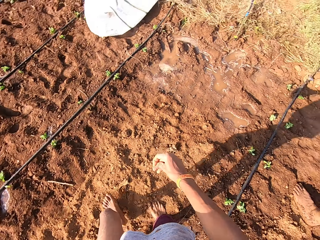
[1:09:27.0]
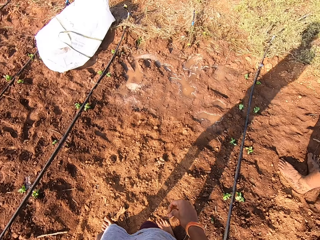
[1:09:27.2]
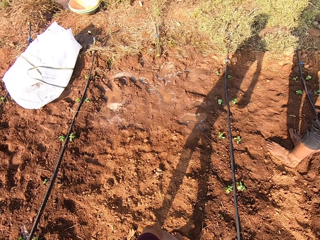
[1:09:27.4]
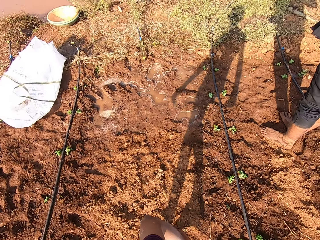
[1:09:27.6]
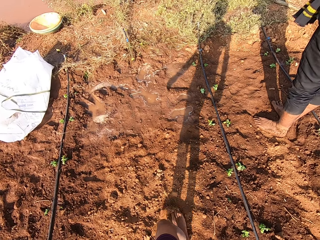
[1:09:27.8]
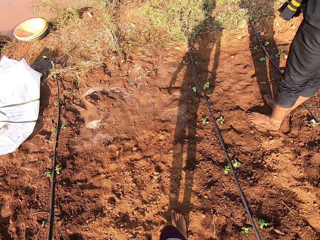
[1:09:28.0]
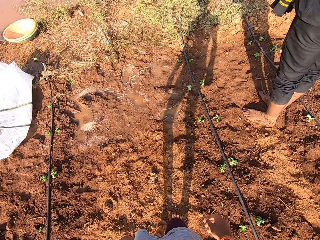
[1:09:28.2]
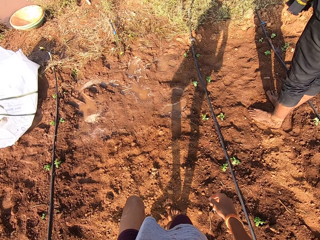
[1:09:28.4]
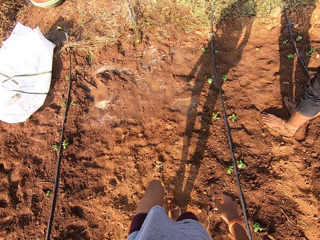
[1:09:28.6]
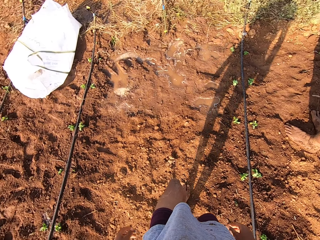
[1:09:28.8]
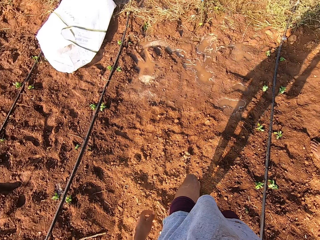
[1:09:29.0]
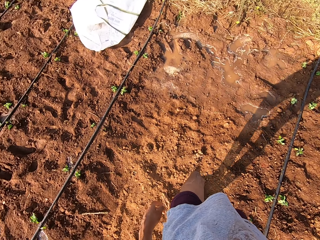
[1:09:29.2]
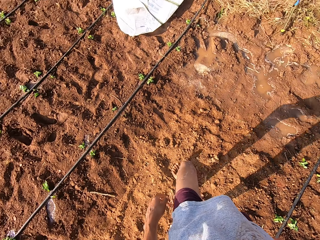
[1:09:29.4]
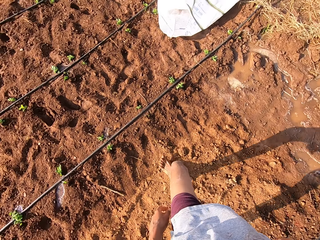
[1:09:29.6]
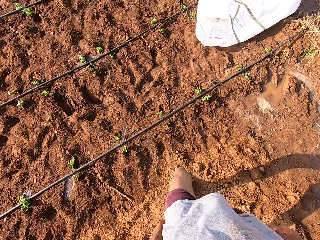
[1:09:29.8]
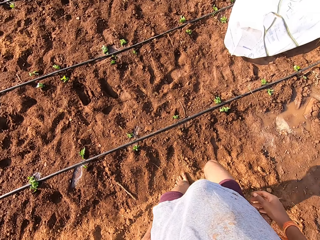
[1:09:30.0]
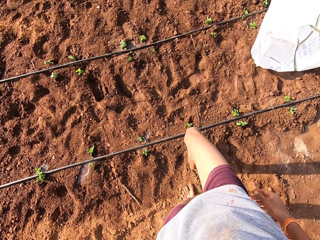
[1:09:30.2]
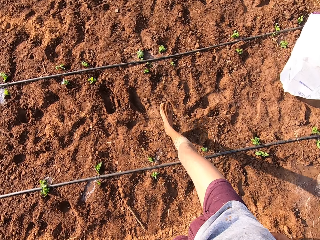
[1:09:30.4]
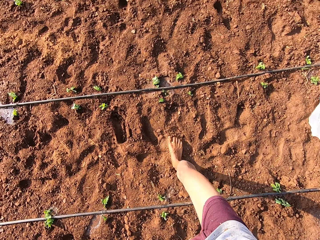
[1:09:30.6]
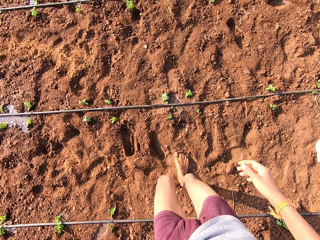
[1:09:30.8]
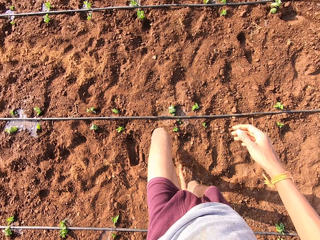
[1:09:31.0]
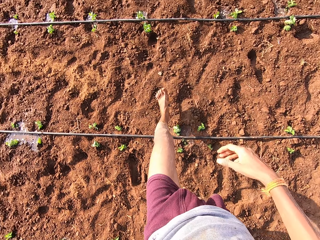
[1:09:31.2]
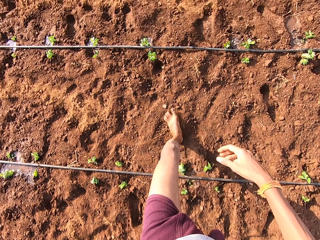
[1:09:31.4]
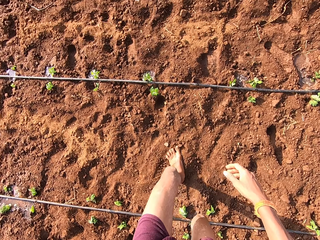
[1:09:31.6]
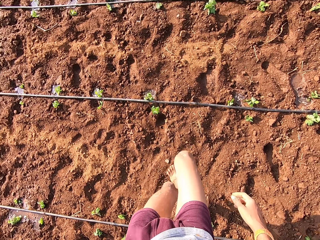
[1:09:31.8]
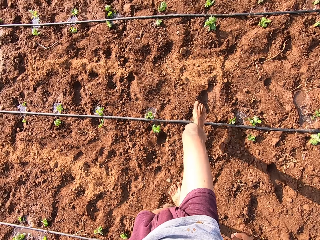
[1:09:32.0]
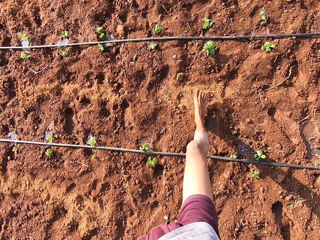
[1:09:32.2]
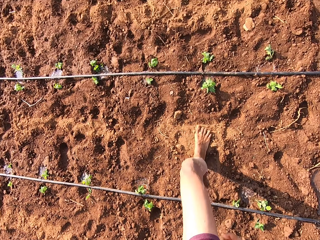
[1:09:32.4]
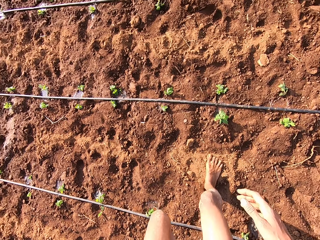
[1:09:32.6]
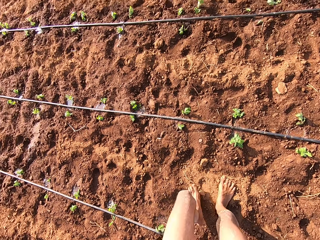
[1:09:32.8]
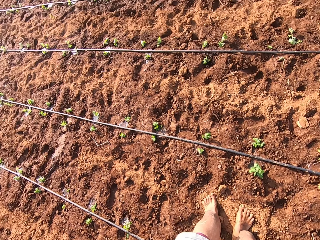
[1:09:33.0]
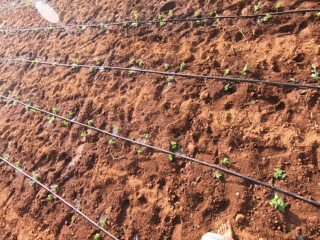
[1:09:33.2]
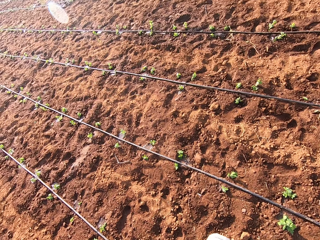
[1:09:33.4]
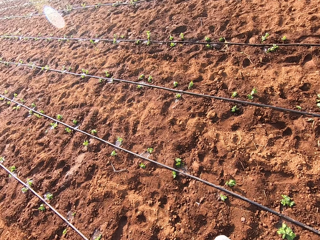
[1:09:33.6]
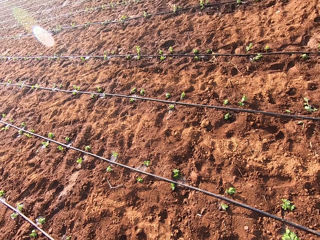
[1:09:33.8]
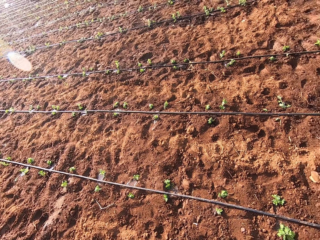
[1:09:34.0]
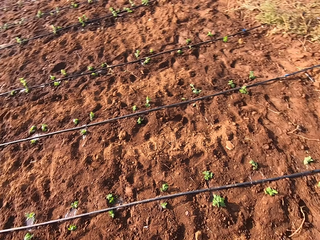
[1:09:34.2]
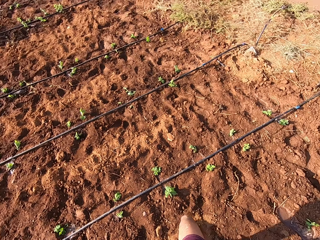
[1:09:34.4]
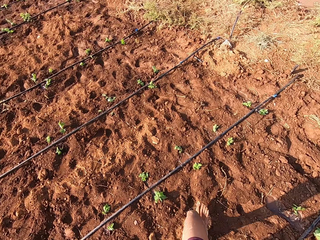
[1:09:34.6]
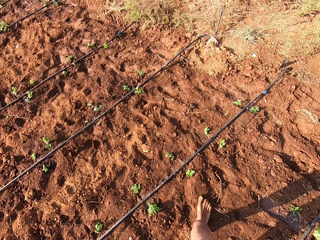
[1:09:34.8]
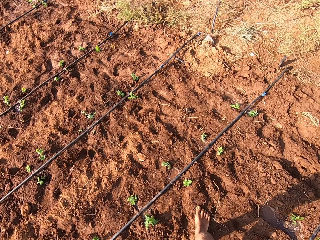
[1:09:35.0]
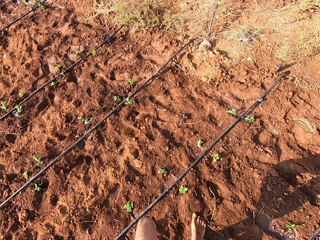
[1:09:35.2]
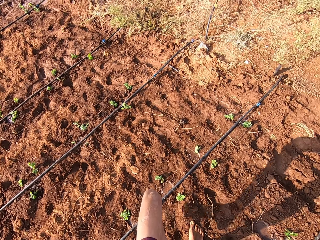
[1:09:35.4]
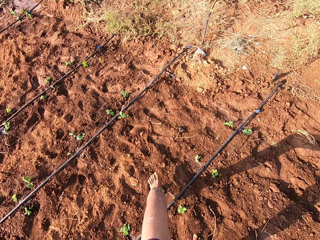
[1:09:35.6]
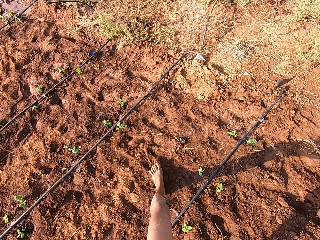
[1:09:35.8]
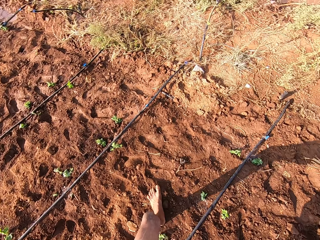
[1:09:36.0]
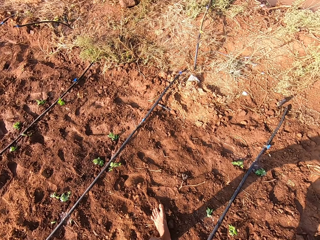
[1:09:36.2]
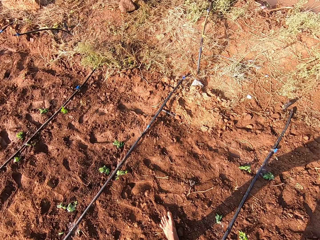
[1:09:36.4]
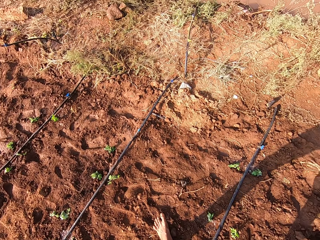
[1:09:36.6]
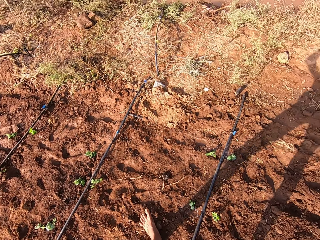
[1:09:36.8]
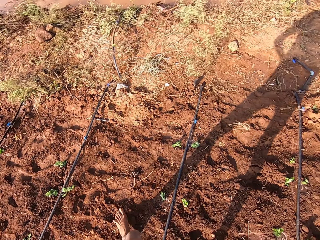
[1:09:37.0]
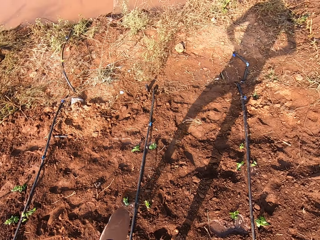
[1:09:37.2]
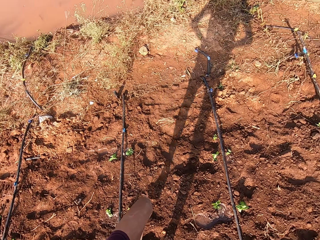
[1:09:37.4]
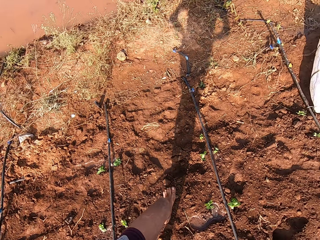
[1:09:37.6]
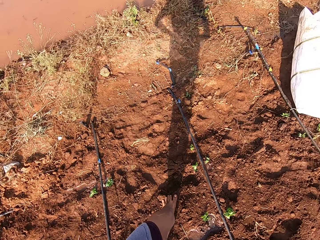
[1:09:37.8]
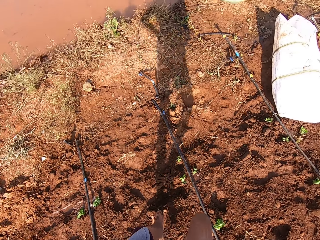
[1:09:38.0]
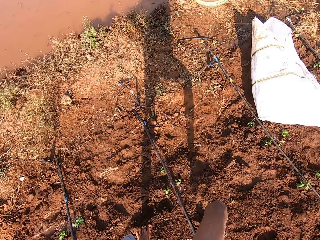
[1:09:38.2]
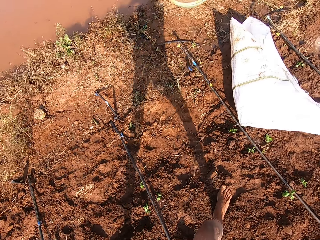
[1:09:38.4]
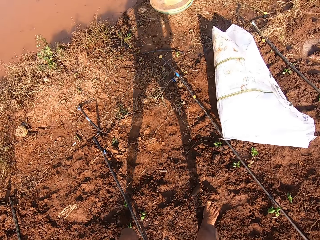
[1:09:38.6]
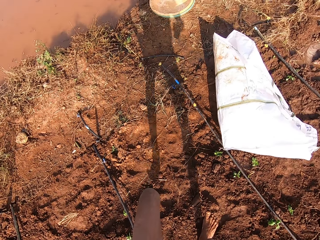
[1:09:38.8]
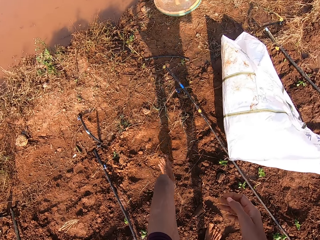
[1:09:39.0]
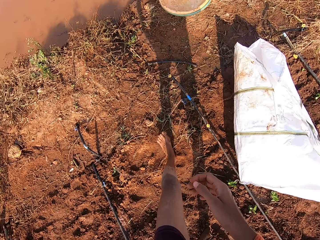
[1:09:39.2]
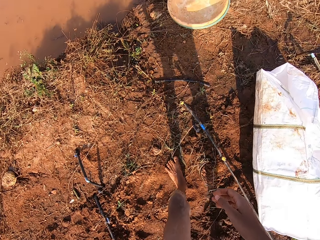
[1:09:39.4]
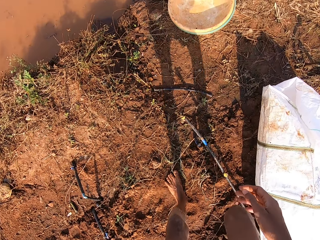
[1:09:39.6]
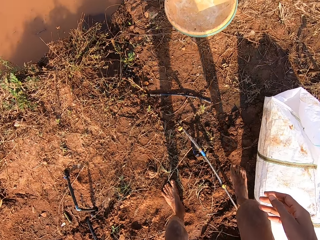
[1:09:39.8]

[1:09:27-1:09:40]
The camera wearer steps ahead. They swing both hands. They look around. They step ahead.

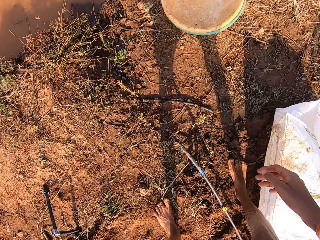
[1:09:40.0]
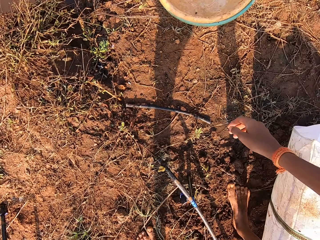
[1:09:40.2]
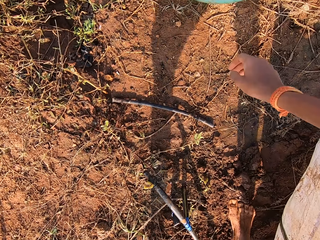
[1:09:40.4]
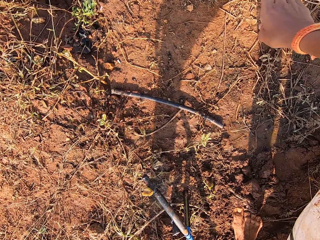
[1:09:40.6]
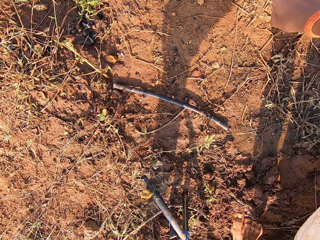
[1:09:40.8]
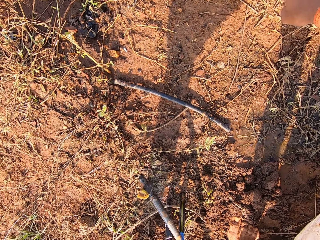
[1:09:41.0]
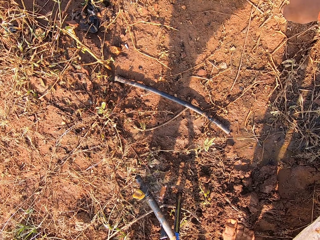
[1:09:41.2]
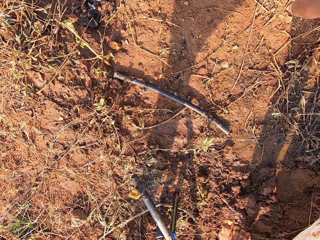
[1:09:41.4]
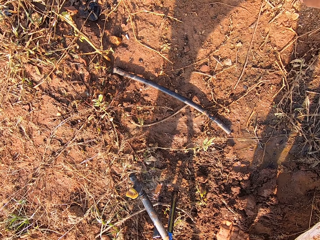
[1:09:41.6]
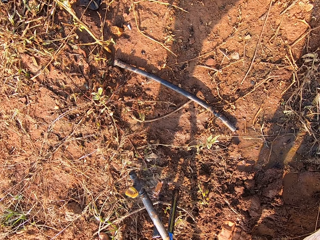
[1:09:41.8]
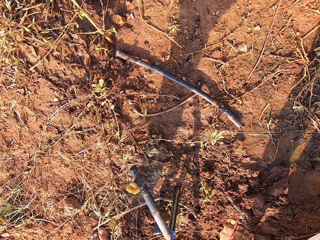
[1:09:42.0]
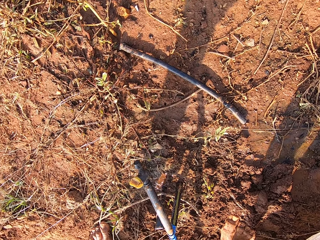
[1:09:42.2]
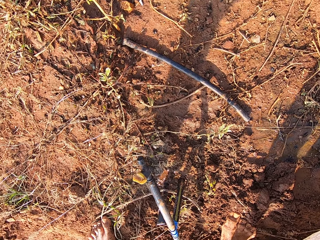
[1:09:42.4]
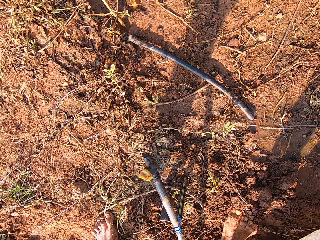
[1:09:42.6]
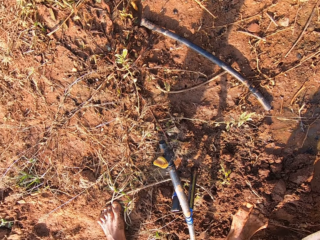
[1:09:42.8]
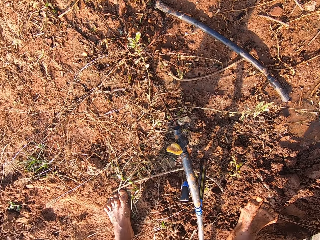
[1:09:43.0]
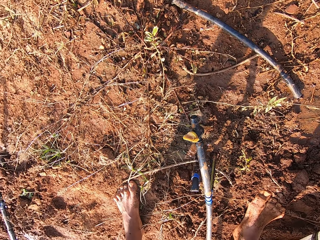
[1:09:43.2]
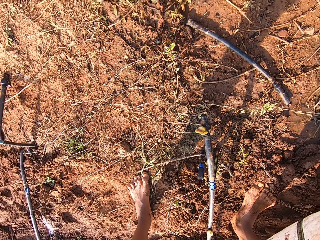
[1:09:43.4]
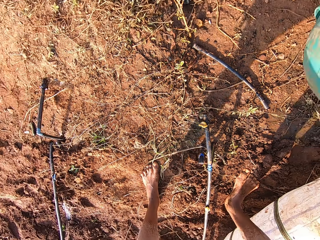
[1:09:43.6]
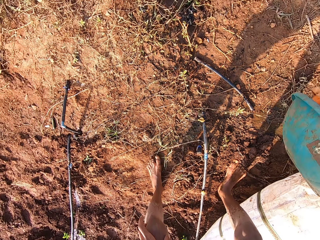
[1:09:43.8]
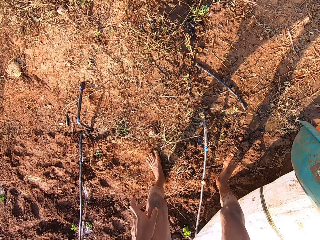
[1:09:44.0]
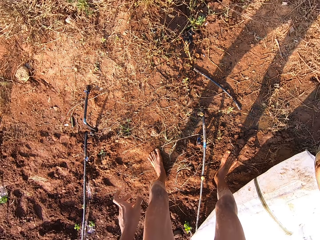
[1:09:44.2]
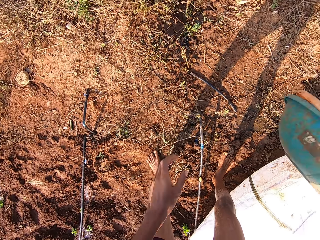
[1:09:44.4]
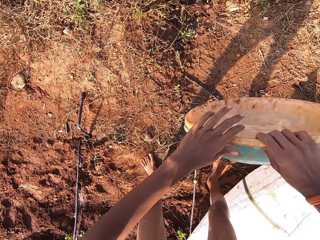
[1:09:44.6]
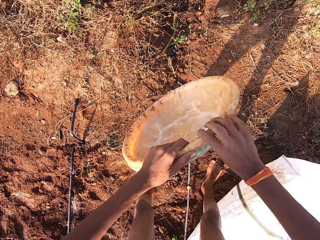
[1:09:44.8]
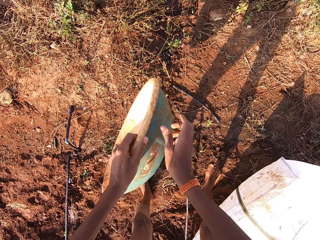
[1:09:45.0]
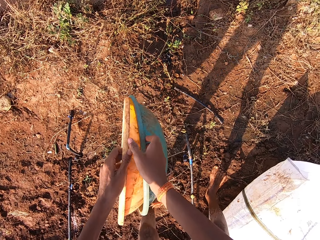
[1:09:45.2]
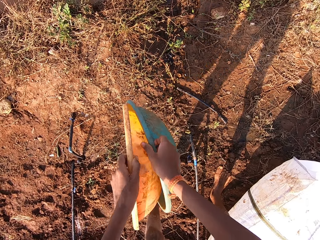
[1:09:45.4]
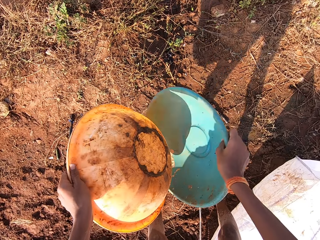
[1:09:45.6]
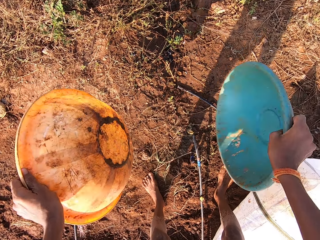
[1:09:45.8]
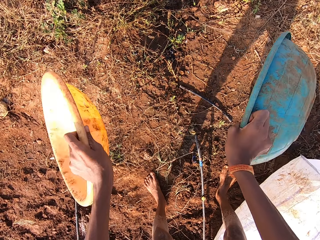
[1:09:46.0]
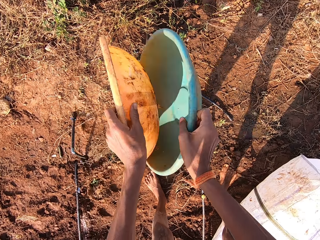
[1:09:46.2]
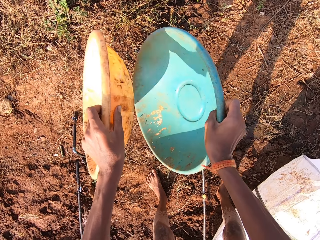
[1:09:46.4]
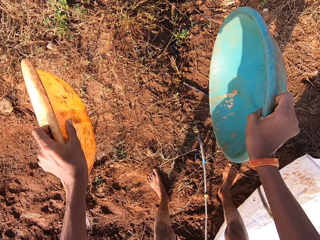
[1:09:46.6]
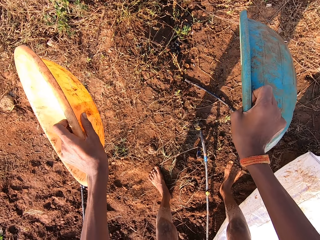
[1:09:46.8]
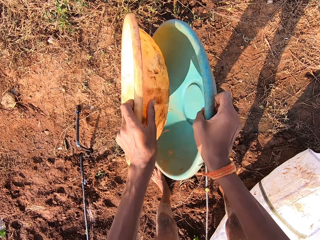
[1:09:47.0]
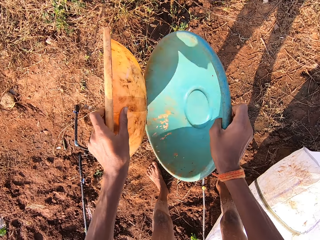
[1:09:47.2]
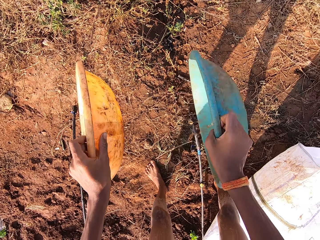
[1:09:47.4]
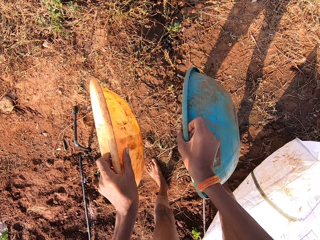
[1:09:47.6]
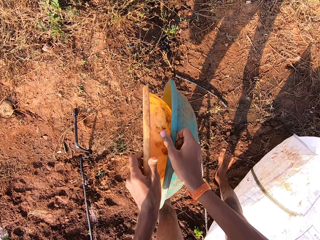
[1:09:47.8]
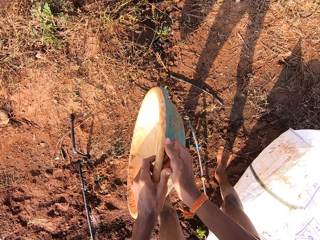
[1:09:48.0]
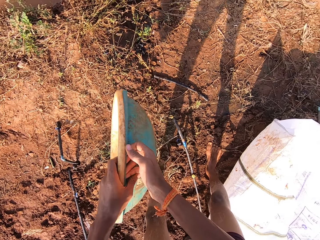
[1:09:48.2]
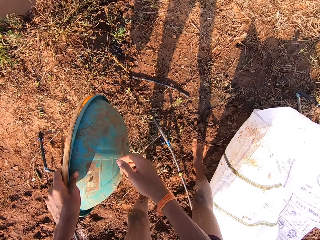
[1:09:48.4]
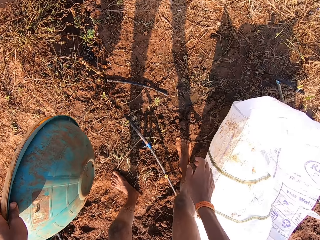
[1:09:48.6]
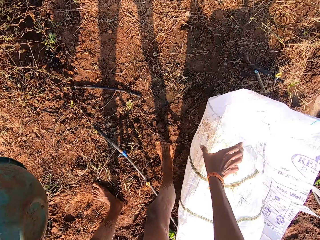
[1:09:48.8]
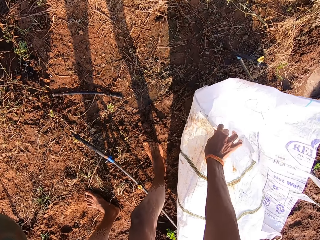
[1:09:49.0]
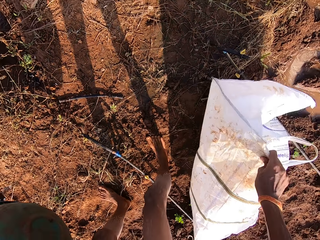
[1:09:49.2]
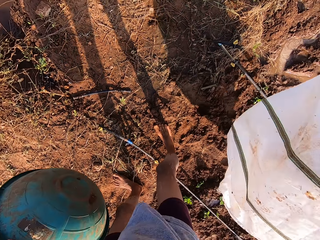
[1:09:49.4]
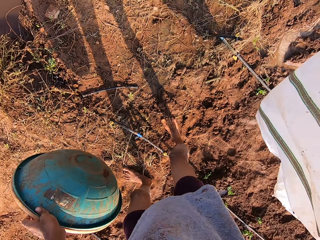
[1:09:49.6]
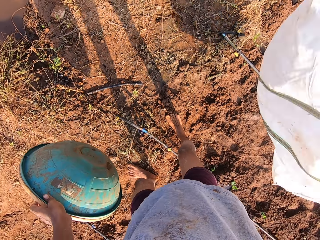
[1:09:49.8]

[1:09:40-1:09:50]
The camera wearer picks some bowls or a basin from the ground with his right hand. He looks at the ground. He separates the bowls with his hands. He hits the bowls with both hands. He packs the bowls with his hands. He holds the basin together with the left hand. He picks up a sack from the ground with his right hand.
